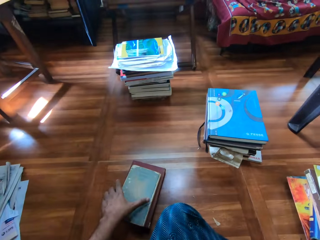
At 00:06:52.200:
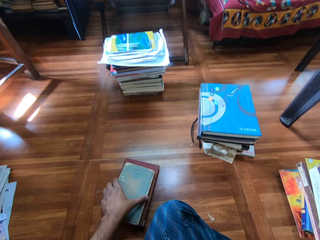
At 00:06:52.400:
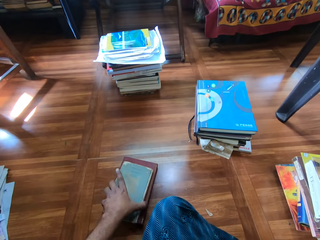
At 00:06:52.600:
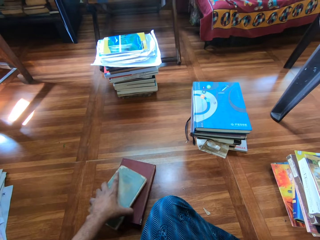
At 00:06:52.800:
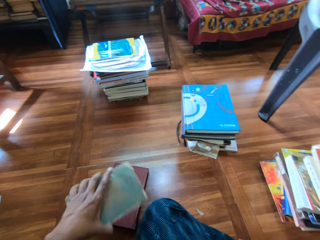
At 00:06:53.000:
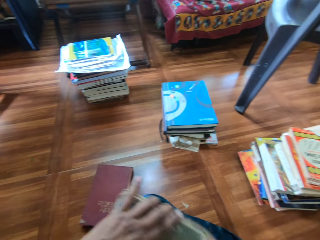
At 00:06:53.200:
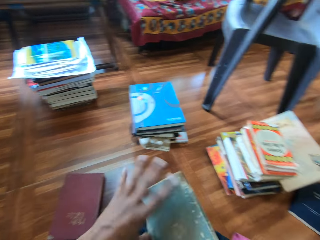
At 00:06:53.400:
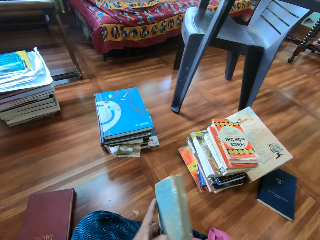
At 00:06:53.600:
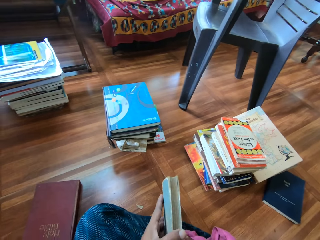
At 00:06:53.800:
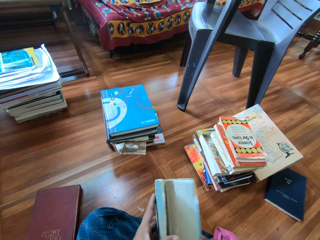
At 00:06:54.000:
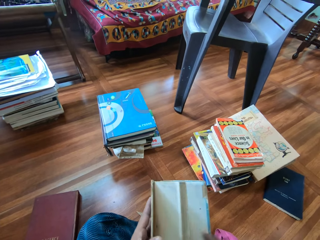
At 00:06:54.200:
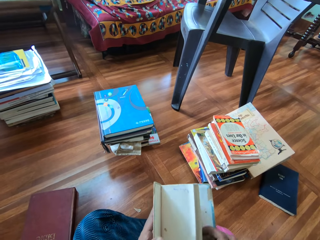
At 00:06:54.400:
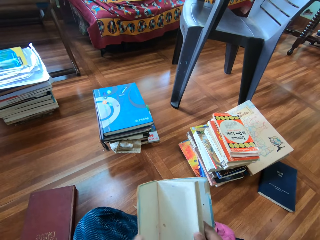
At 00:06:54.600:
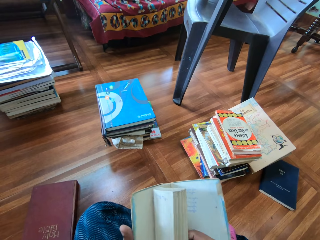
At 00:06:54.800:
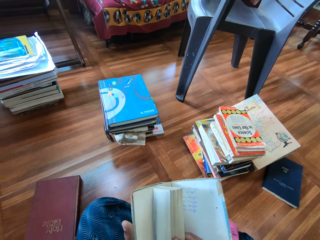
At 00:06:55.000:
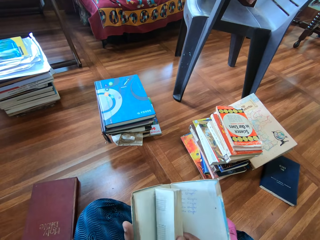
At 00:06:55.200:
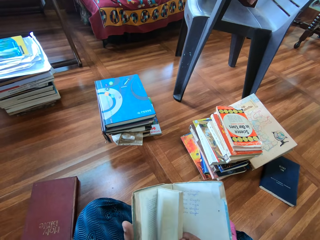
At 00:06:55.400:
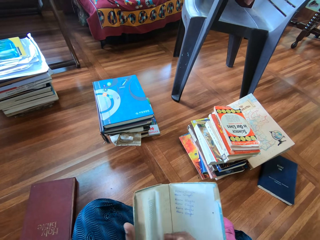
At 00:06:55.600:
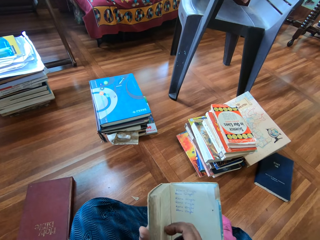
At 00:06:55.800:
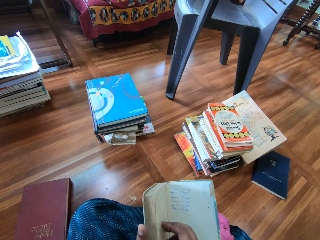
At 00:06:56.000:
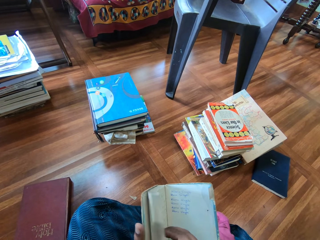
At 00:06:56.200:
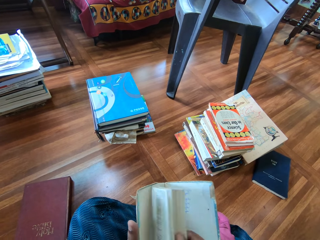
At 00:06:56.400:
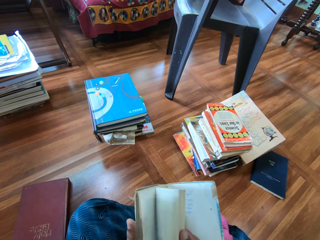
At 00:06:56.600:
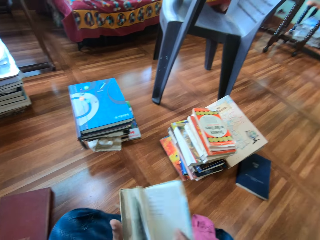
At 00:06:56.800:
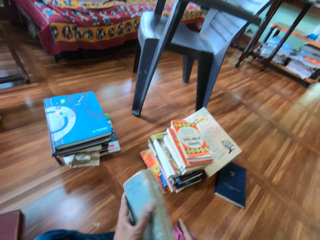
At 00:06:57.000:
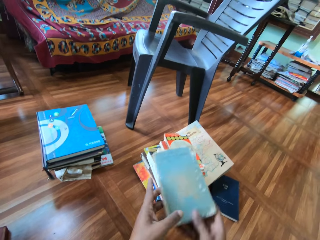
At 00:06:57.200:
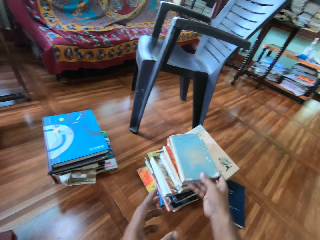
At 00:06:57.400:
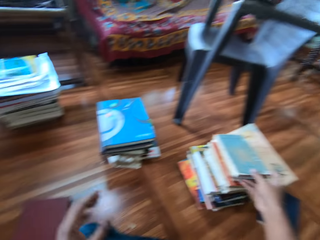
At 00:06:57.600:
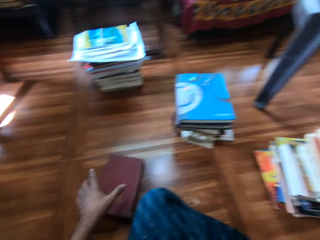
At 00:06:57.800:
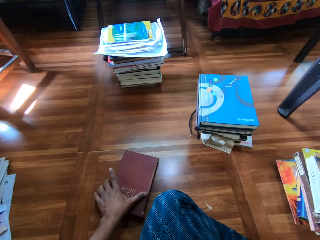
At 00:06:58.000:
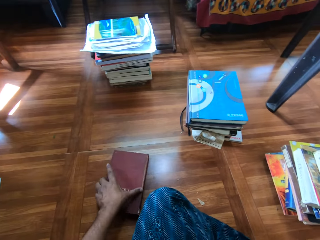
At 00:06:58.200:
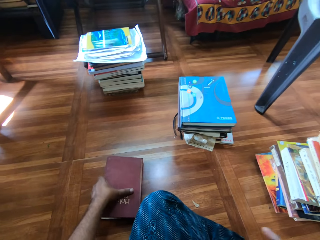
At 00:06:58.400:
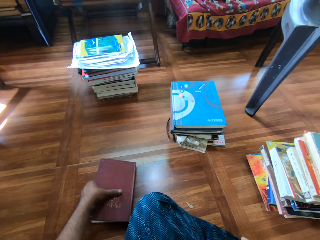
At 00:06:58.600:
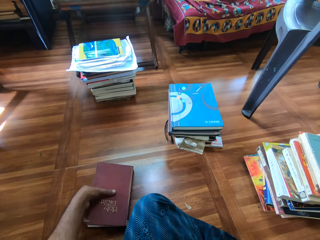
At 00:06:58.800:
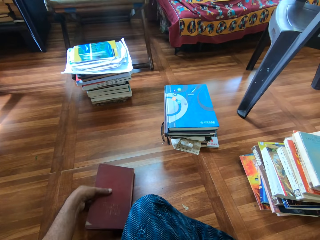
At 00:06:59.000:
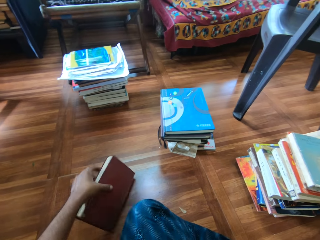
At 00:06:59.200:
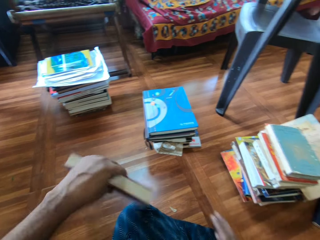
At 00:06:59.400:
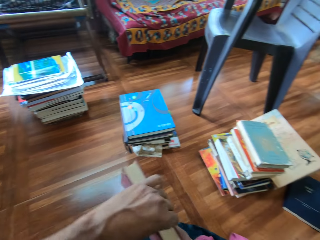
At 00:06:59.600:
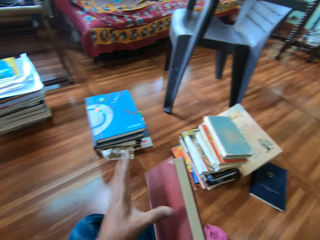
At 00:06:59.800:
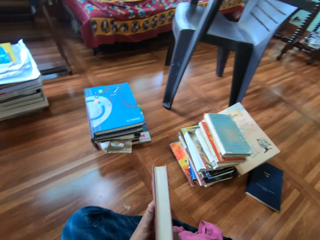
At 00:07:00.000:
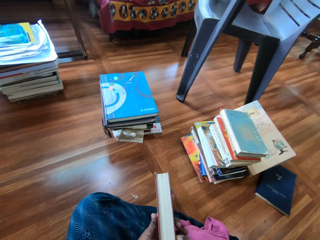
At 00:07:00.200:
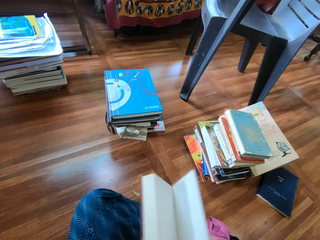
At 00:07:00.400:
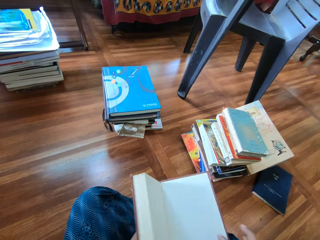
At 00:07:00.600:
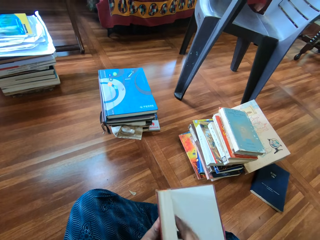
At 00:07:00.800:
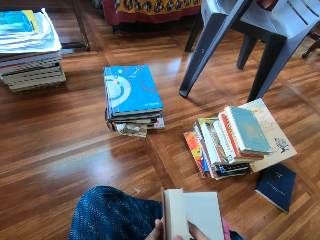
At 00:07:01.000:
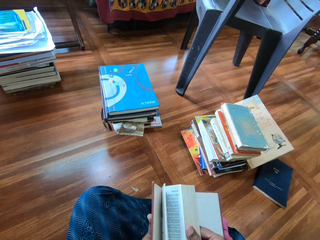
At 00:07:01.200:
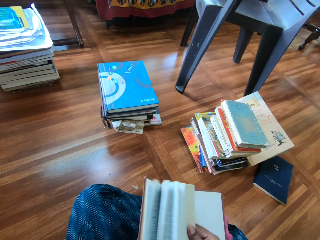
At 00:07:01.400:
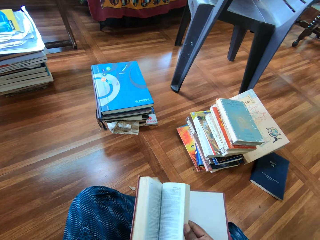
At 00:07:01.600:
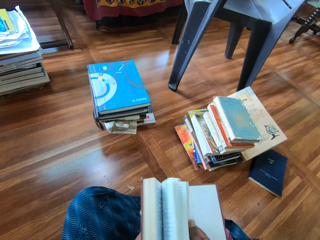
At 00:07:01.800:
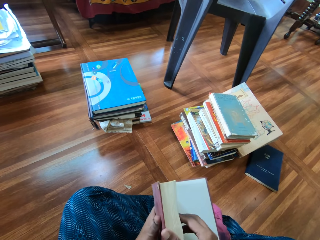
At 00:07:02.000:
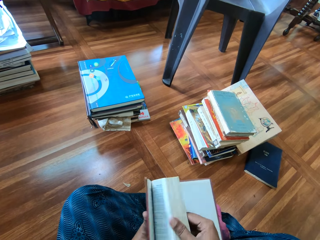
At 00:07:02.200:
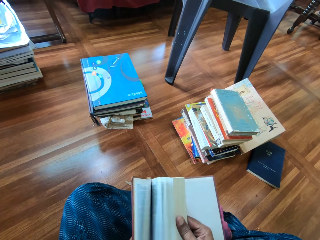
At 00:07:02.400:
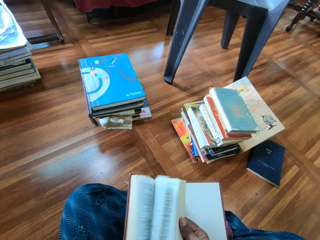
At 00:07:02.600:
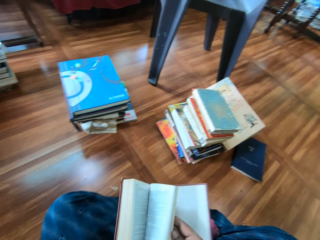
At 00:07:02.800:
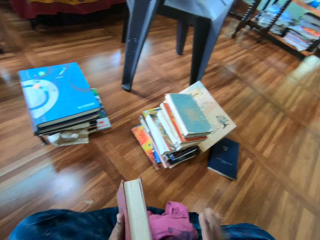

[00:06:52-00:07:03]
The camera wearer drops the book on the pile of books with his right hand. He picks a book from the pile of books with his left hand. He holds the book with both hands. He flips the pages of the book with his right hand. He opens the book. He drops the book on the pile of books with his right hand. He picks a book from the floor with his left hand. He holds the book with both hands. He flips the pages of the book with his right hand. He opens the book.

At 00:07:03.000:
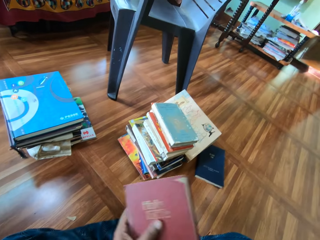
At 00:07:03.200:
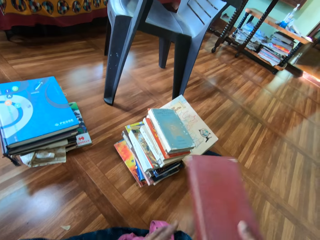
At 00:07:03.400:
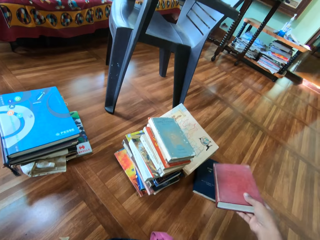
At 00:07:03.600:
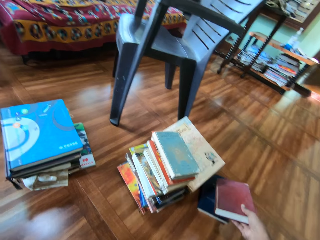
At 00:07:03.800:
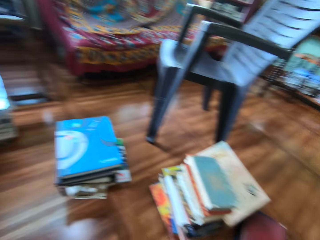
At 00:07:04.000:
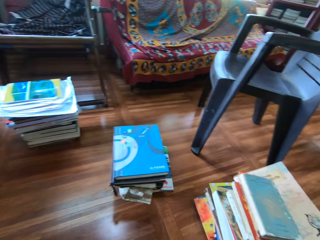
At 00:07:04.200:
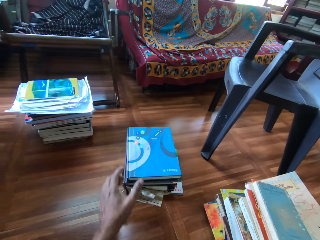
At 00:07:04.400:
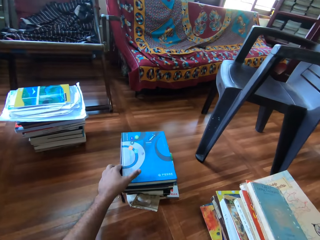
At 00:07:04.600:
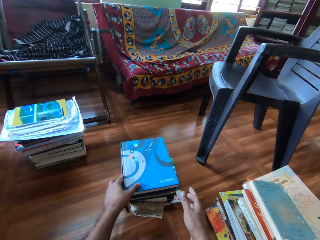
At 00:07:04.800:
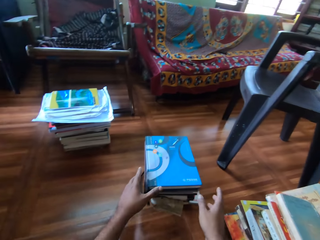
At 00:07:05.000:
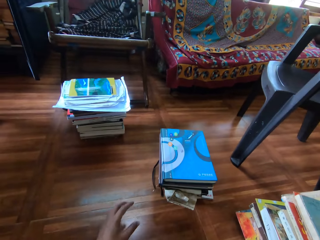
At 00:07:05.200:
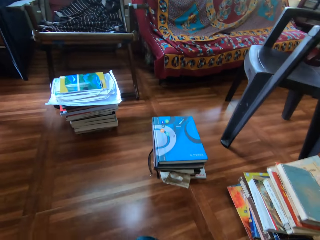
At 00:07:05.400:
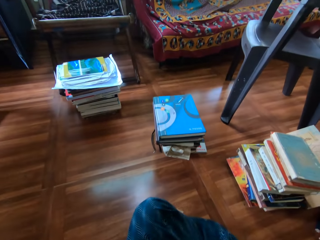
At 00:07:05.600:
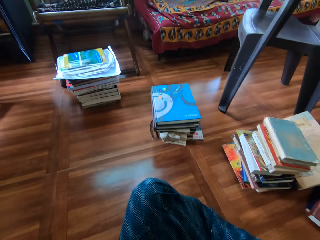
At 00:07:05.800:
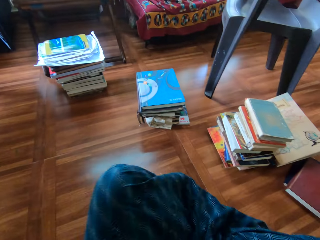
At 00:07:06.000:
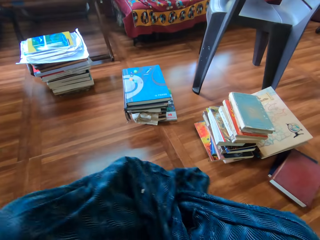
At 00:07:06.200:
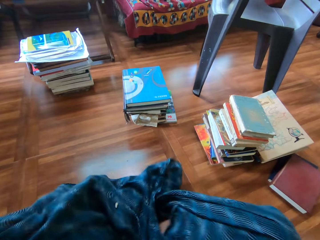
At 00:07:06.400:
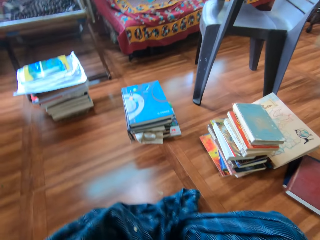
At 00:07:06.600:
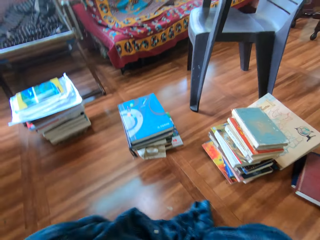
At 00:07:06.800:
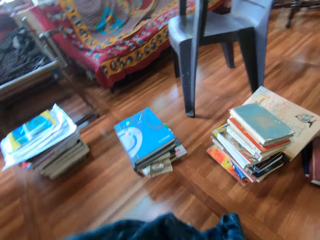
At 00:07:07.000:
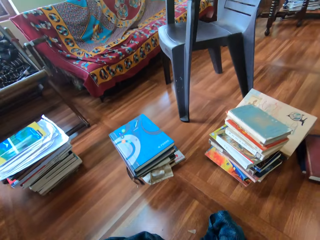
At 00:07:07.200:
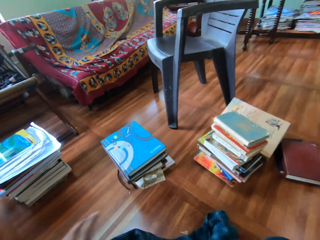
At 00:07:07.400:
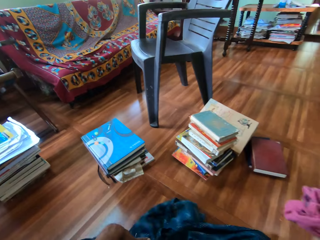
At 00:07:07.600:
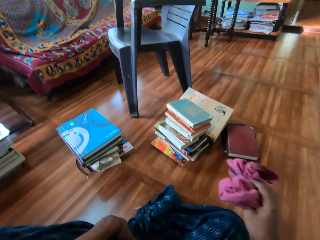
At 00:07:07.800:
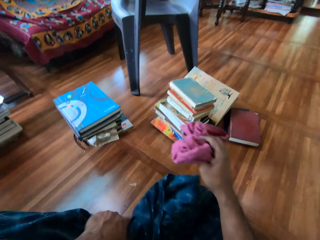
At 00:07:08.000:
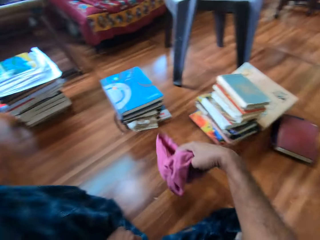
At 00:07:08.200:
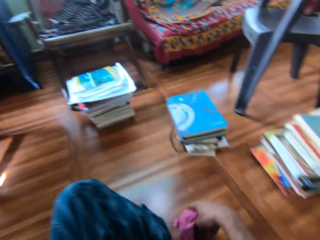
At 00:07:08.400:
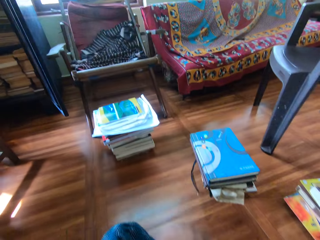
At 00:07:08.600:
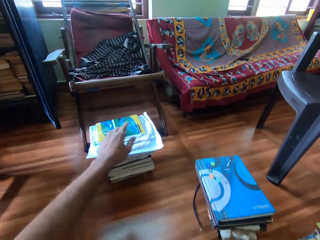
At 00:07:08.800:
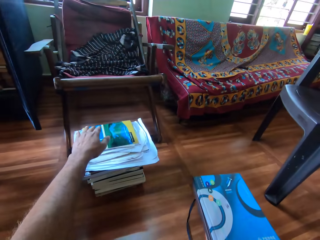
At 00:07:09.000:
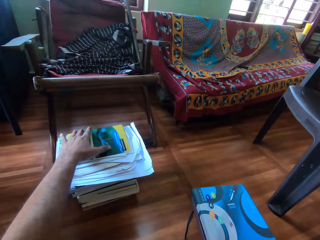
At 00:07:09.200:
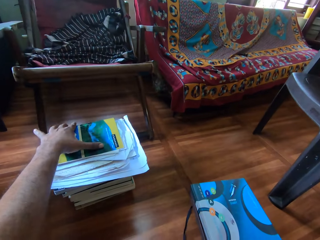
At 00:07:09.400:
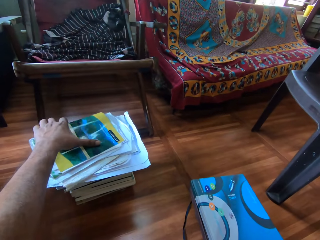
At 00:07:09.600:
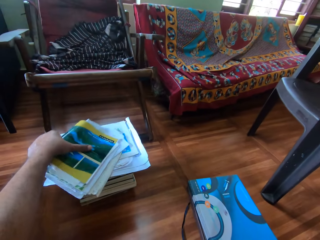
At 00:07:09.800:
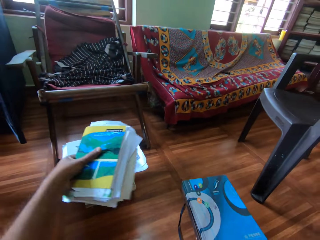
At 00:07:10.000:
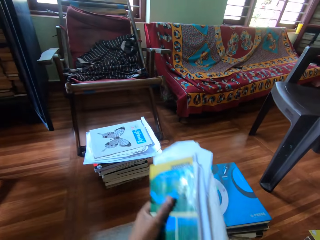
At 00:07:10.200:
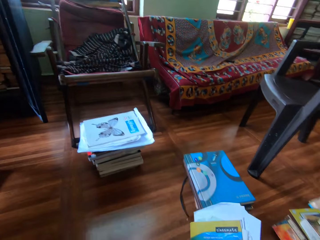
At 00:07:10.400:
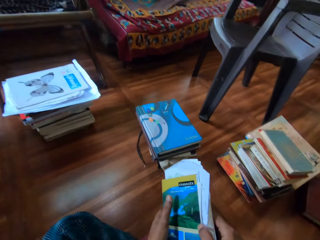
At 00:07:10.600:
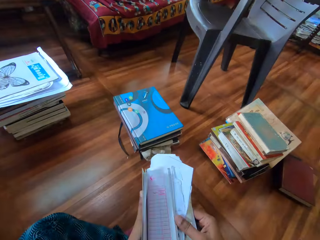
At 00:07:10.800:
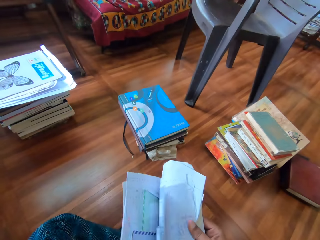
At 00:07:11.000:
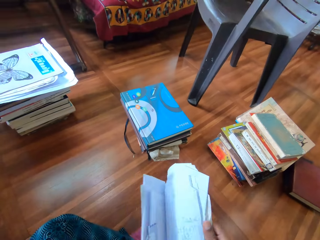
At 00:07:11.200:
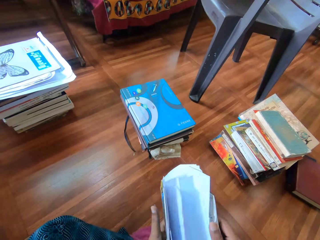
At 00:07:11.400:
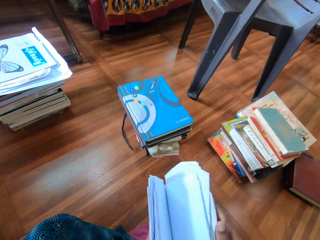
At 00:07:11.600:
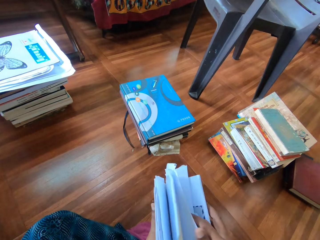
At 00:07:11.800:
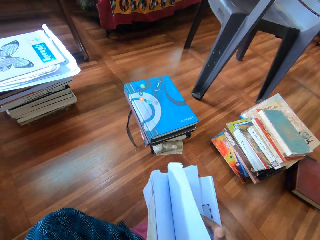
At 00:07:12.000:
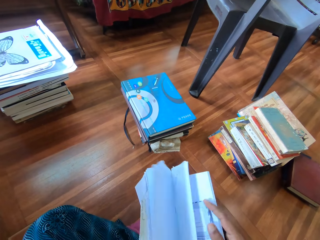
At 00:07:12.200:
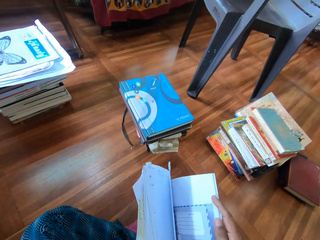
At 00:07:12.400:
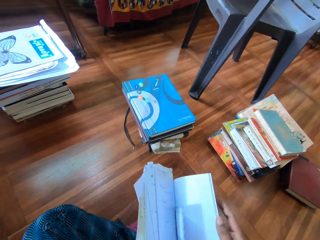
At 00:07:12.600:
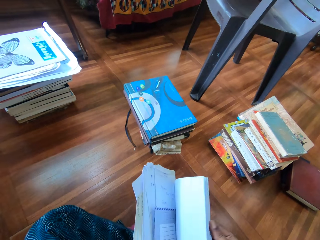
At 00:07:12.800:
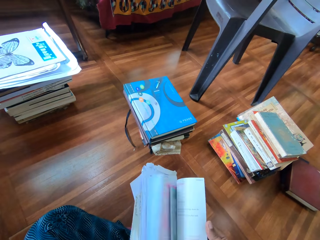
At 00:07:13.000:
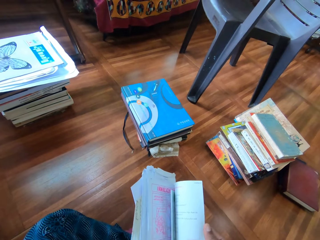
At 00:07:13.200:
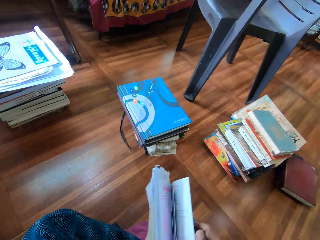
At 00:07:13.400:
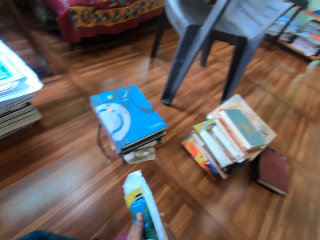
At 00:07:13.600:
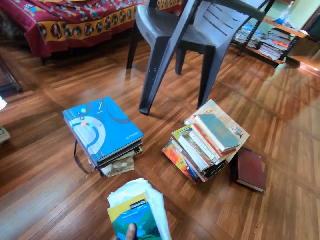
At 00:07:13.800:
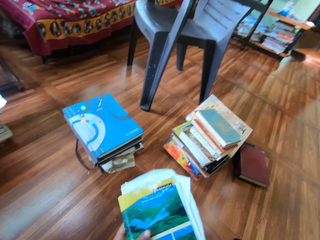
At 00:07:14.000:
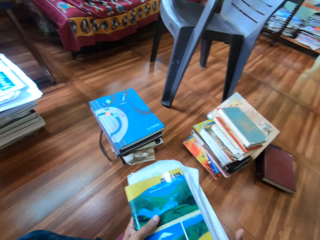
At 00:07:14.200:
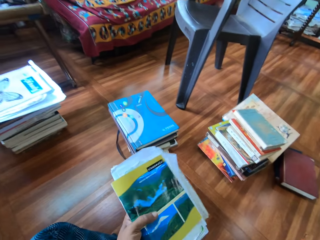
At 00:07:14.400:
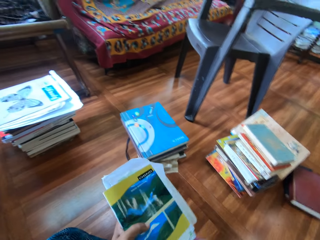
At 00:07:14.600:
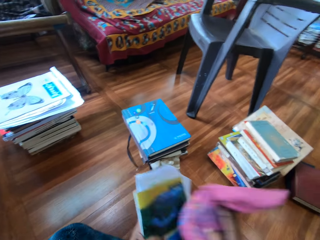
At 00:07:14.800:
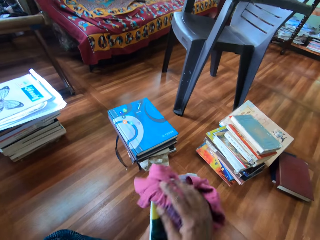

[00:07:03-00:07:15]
The camera wearer drops the book on the pile of books with his right hand. He touches a pile of books on the floor with his left hand. He moves his legs. He holds the piece of cloth in his right hand. He holds his leg. He picks a book from the pile of books with his left hand. He flips the pages of the book with his right hand. He opens the book. He picks the piece of cloth from the floor with his right hand.
